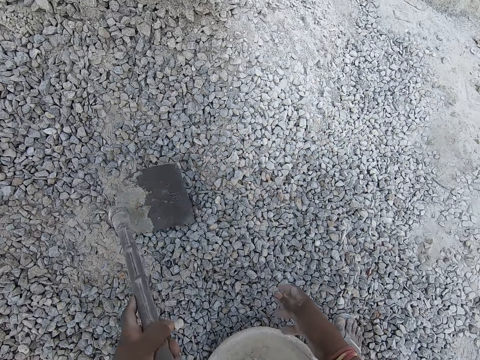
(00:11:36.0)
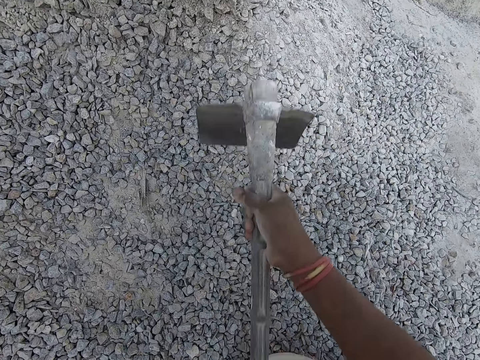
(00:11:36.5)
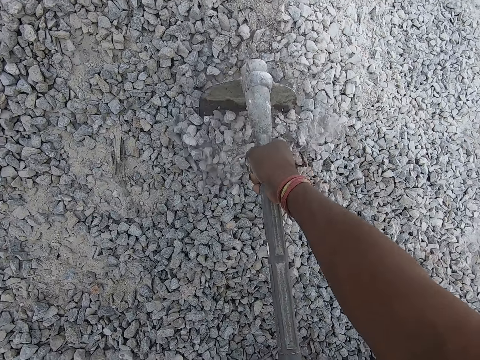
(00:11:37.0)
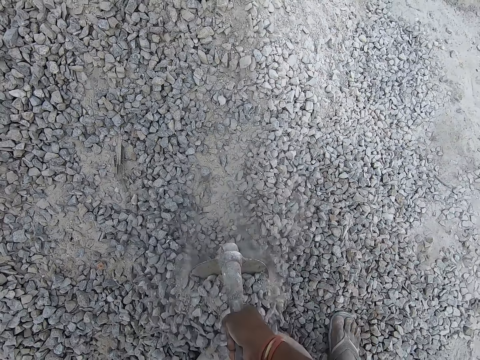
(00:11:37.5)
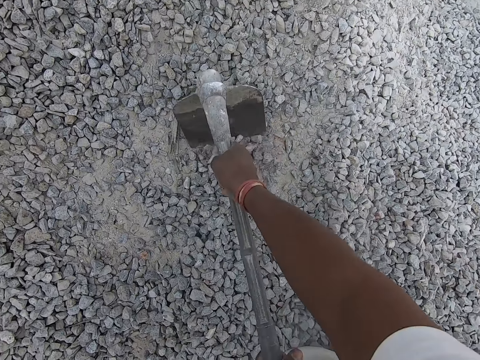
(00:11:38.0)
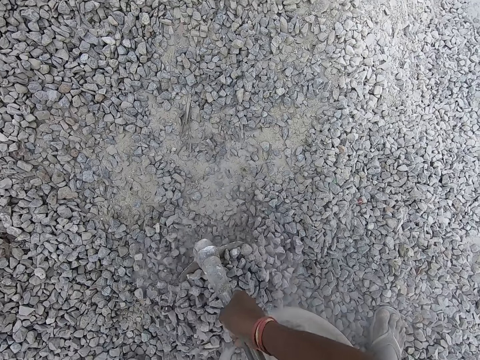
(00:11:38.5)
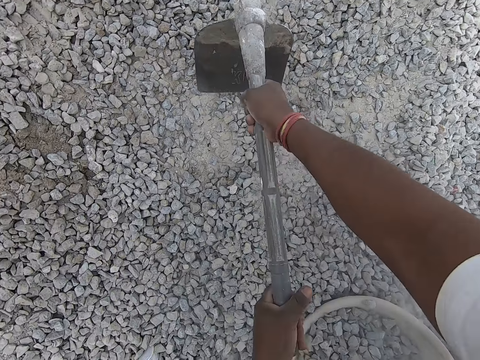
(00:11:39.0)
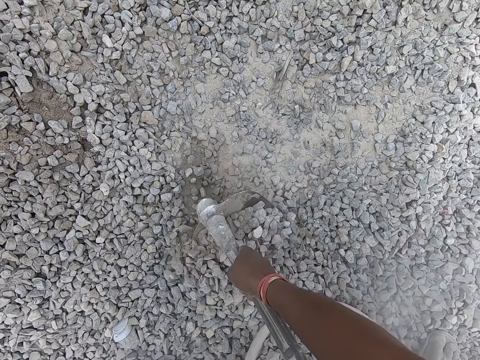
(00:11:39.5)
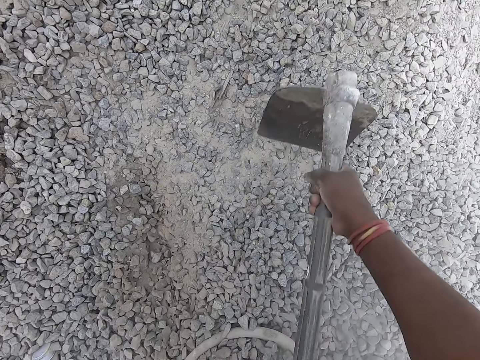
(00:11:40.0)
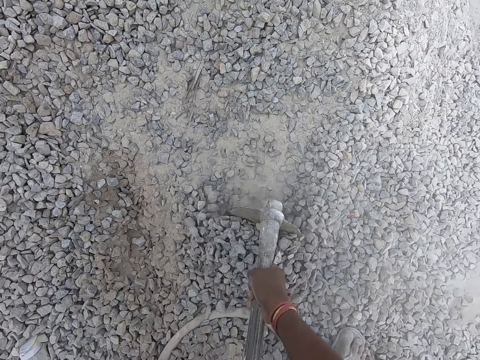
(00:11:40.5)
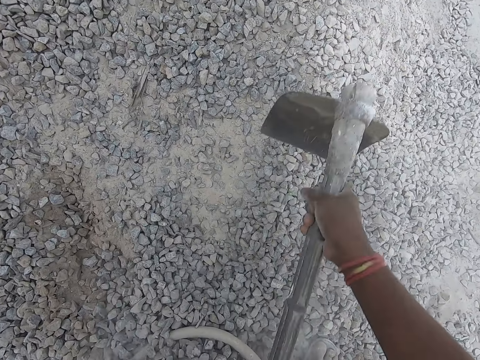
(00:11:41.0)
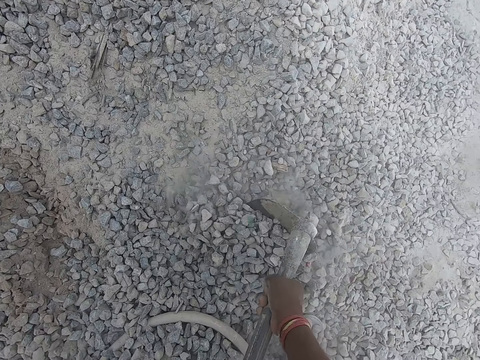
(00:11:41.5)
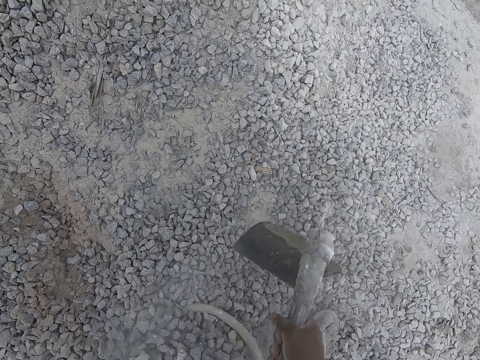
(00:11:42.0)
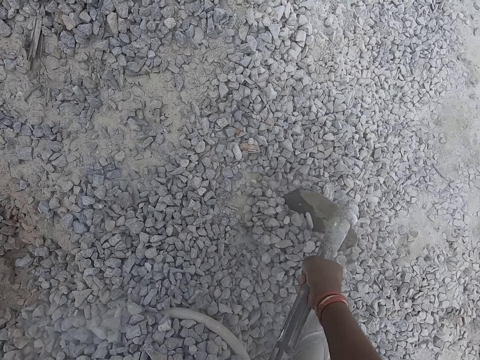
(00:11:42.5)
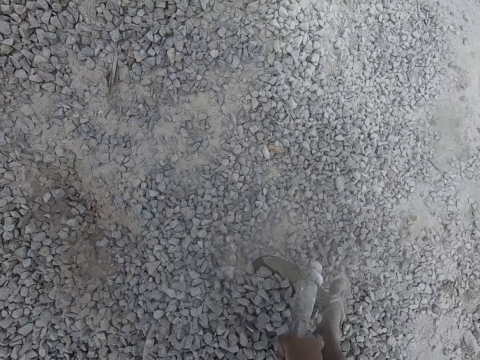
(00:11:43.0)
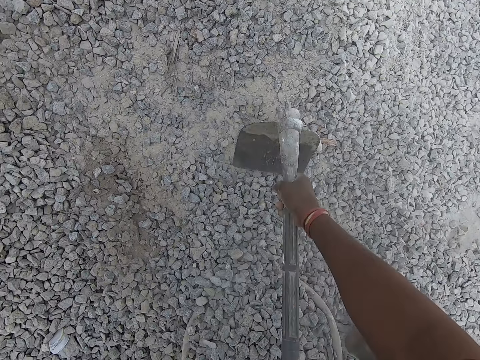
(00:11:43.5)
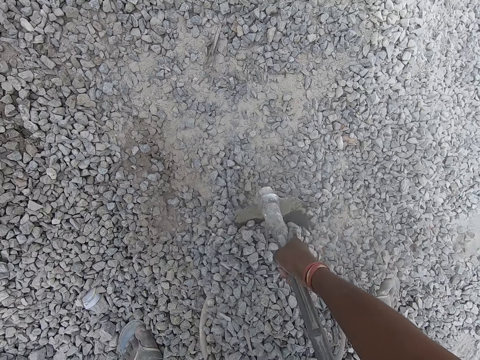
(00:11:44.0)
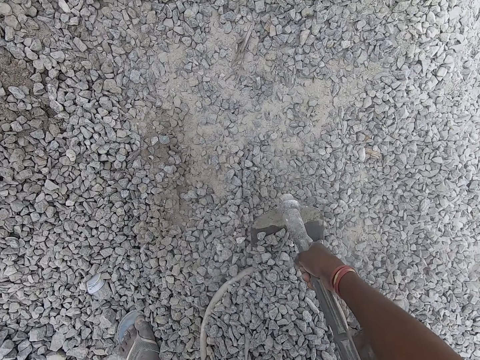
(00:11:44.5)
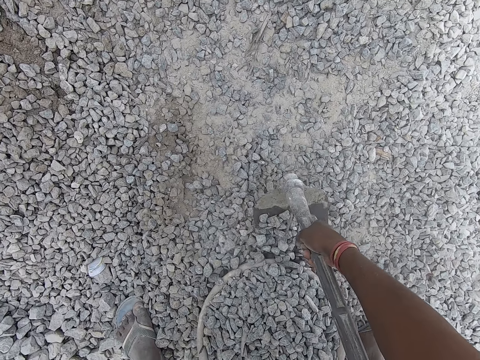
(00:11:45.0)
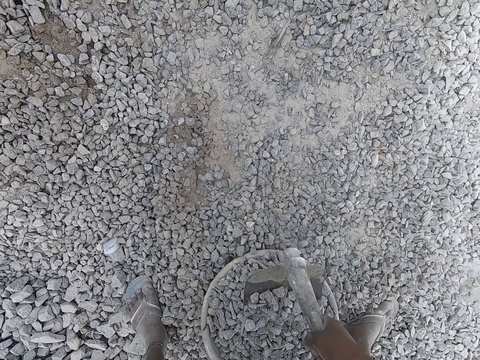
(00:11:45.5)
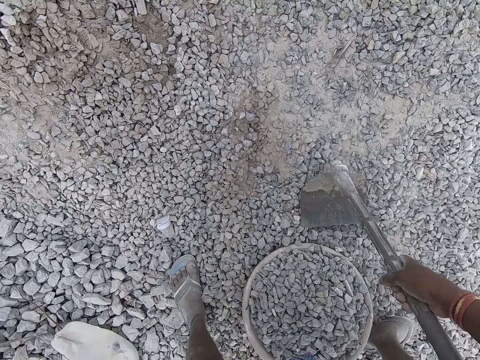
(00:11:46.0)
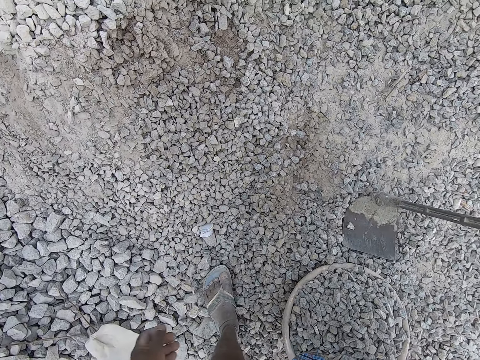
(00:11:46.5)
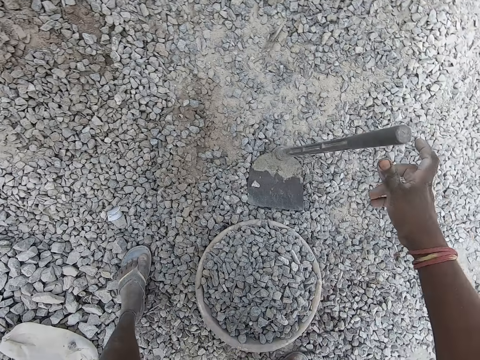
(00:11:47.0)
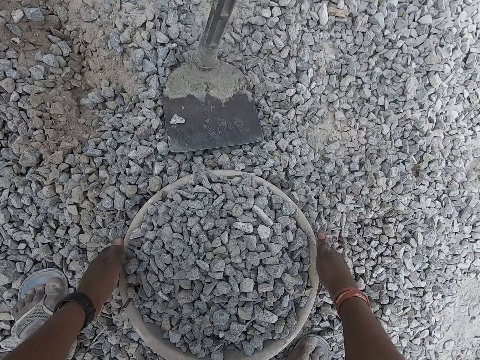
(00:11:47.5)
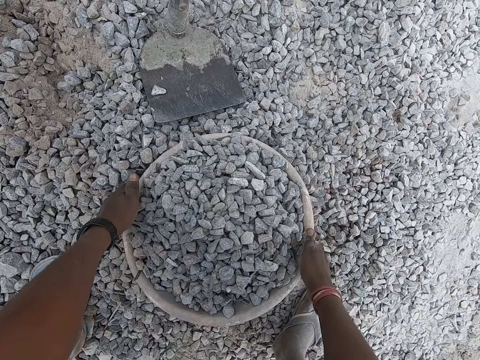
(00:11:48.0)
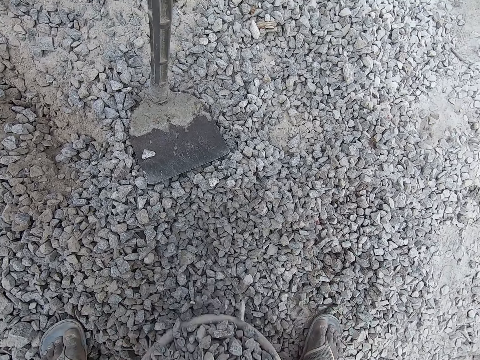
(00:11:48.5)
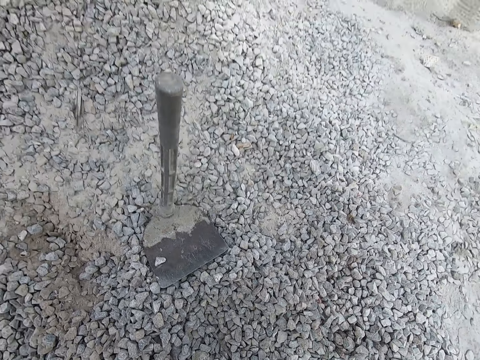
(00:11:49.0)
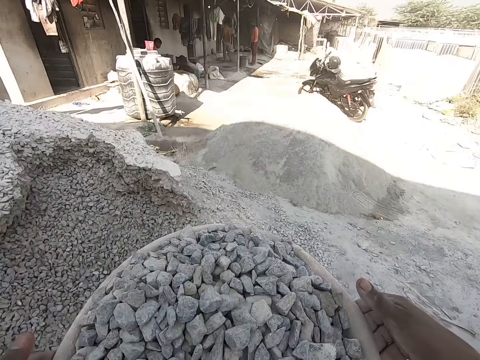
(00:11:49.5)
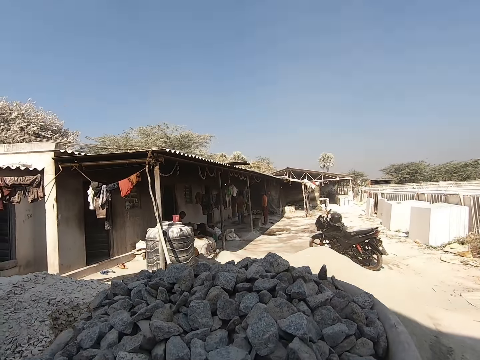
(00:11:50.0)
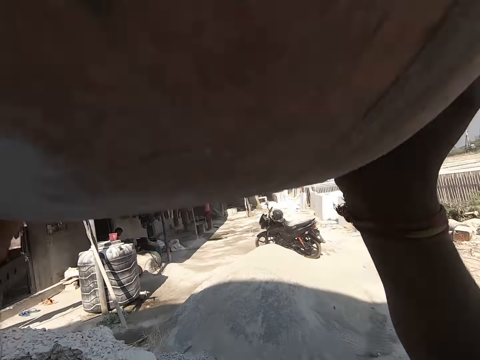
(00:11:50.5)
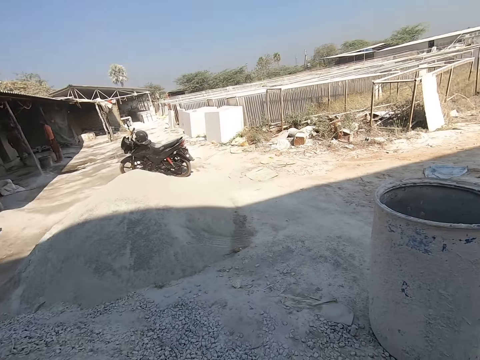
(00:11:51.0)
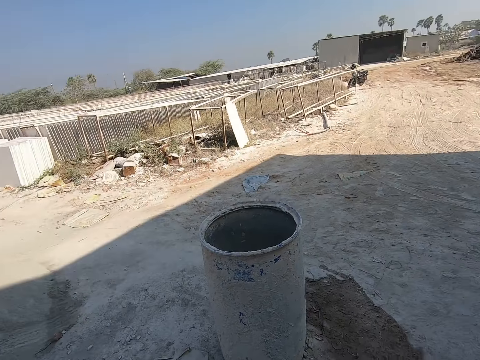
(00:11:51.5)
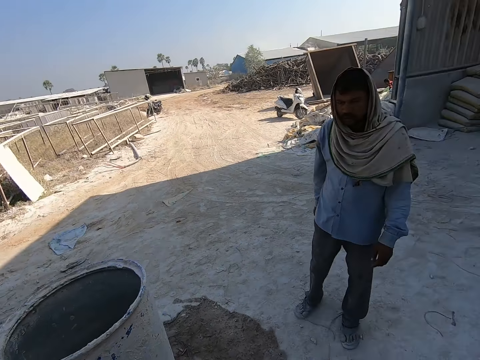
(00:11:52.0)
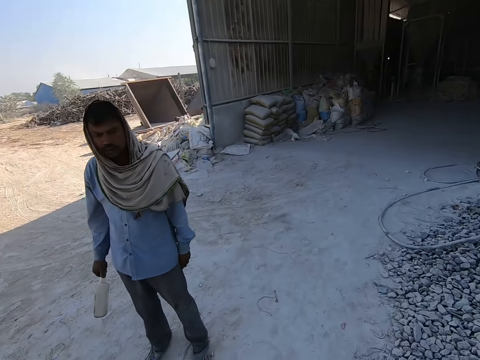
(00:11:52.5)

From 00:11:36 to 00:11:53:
The camera wearer picks up a shovel. He packs gravel from the ground into the bowl with the hoe in his hands. He puts down the shovel. He carries the bowl full of small rocks on his head with his hands.

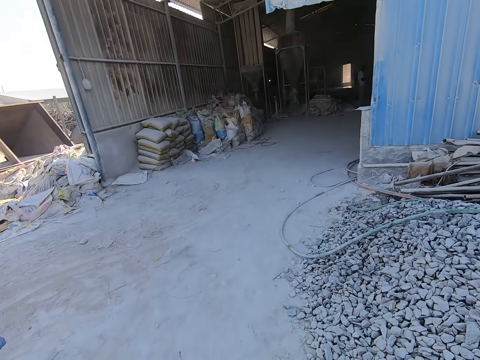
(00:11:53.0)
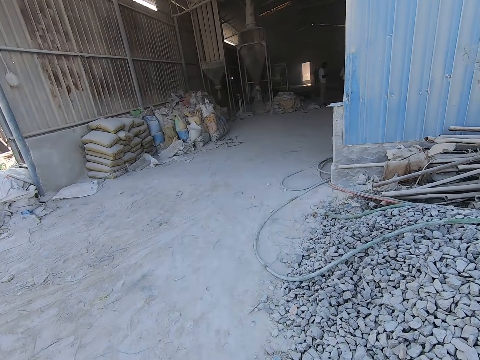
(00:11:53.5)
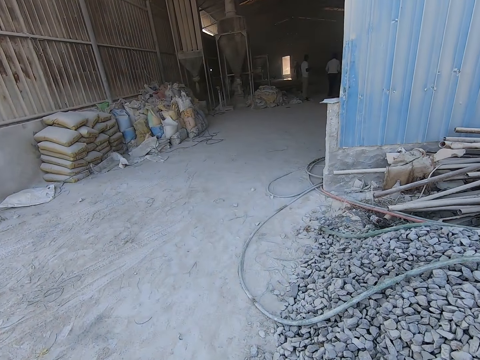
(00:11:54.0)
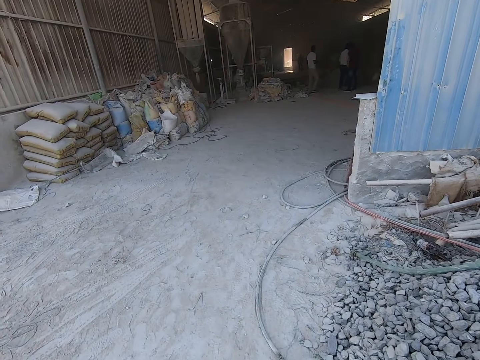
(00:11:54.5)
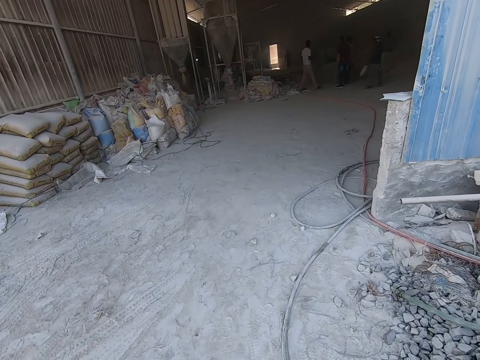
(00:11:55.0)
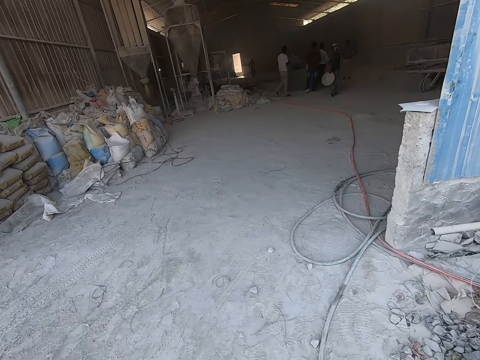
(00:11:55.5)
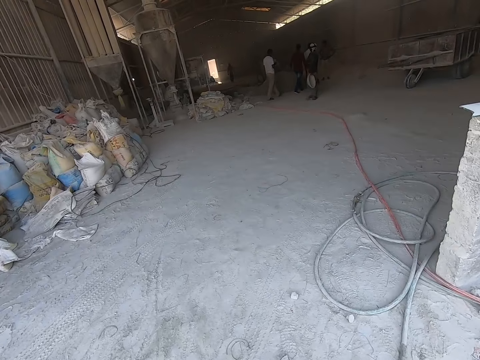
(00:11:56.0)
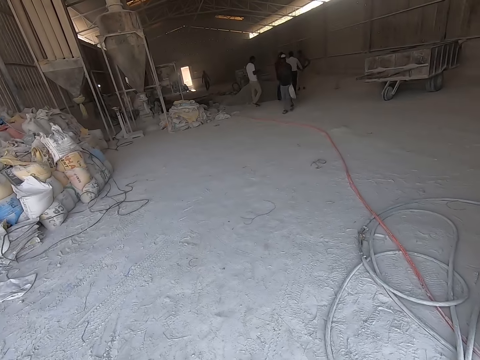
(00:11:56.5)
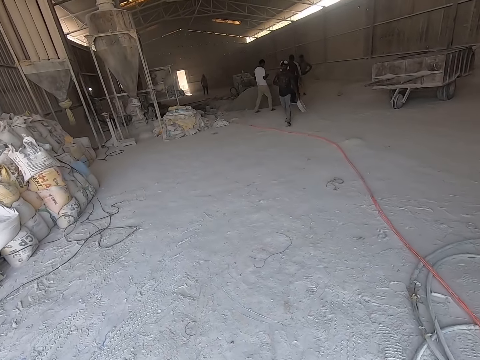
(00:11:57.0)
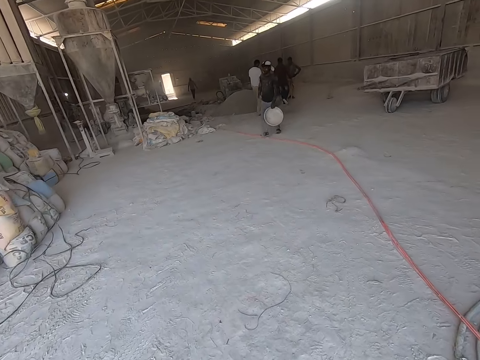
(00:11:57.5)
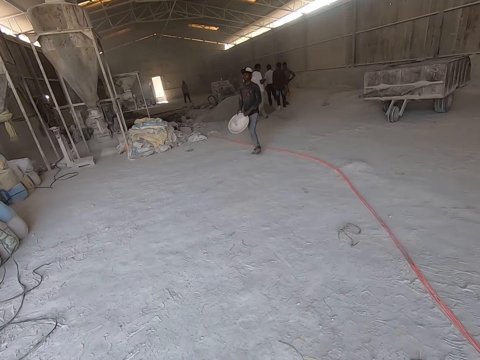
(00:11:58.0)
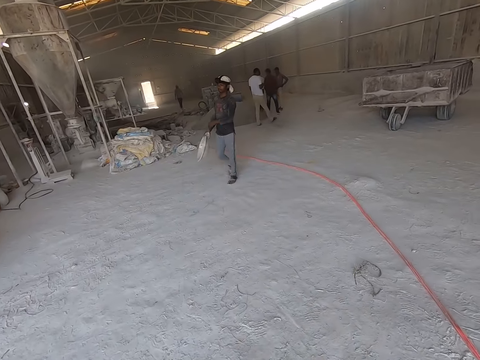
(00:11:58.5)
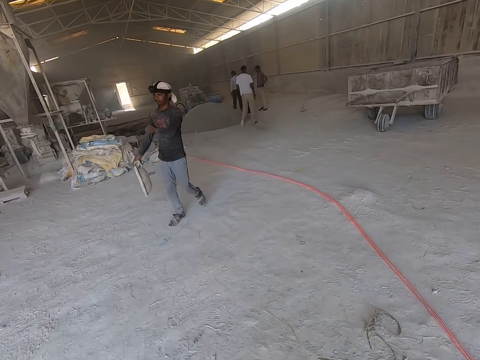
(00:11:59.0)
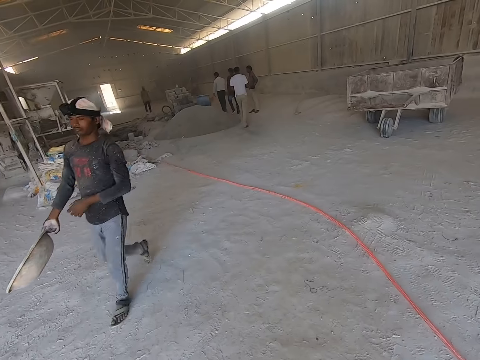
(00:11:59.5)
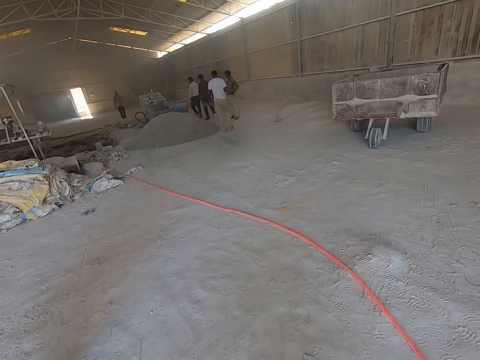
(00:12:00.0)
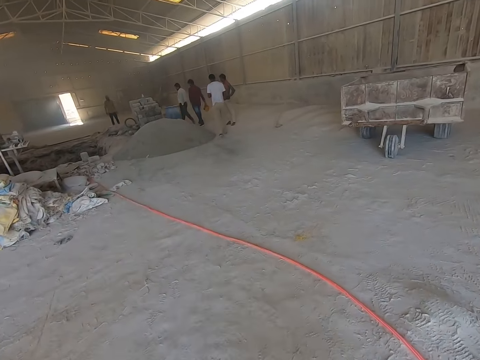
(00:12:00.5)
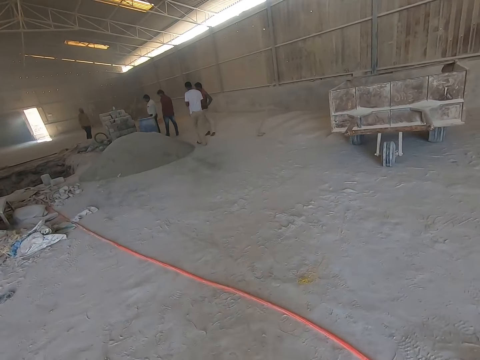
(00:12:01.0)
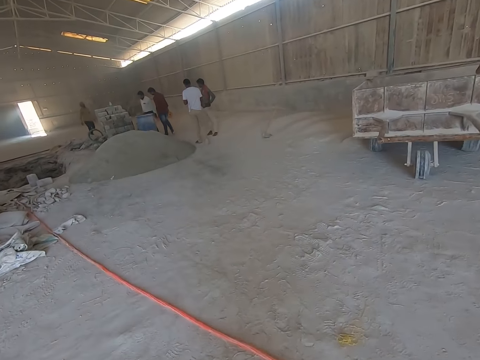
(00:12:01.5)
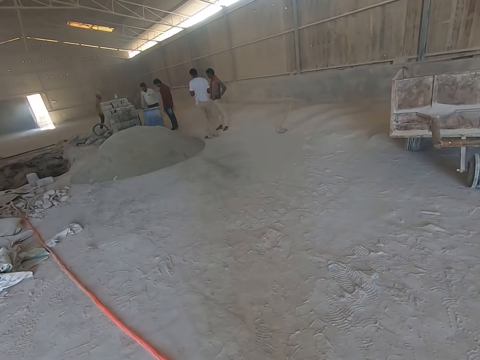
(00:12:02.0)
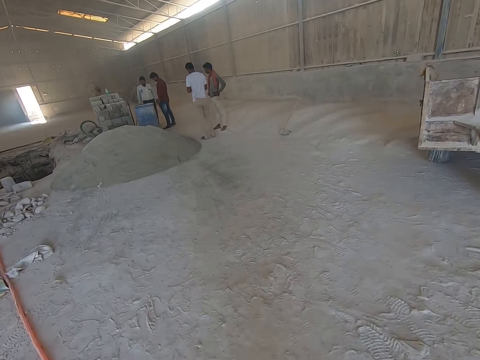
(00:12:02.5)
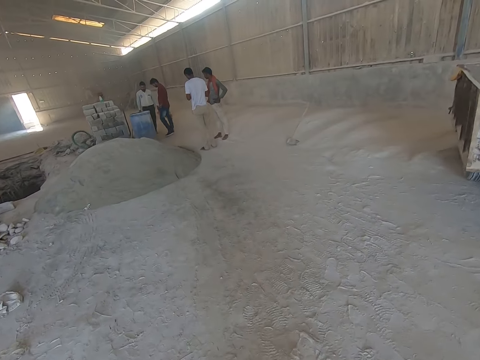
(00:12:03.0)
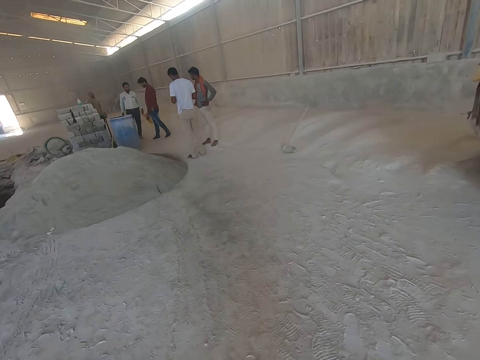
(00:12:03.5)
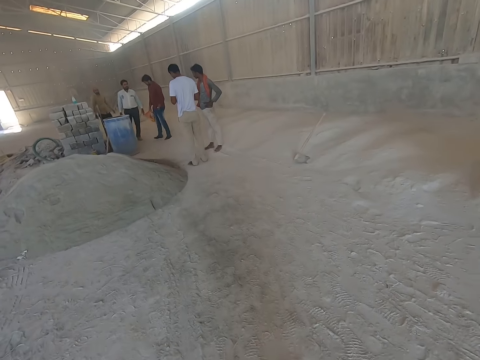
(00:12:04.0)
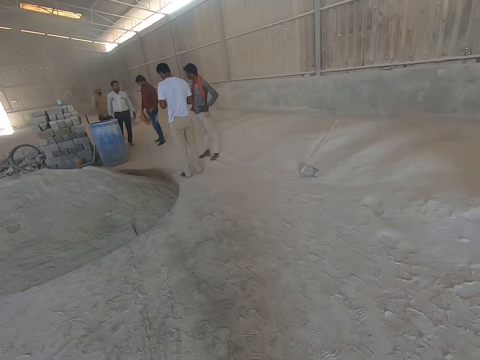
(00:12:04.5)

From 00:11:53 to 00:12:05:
The camera wearer walks into the construction site with the bowl on his head.
